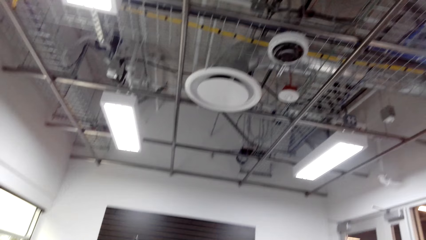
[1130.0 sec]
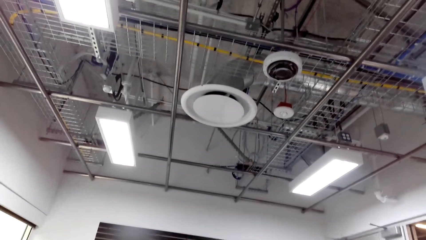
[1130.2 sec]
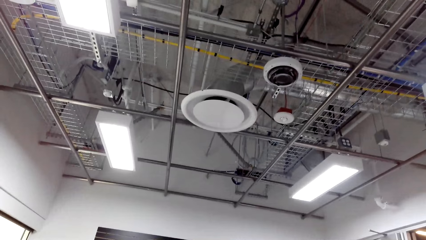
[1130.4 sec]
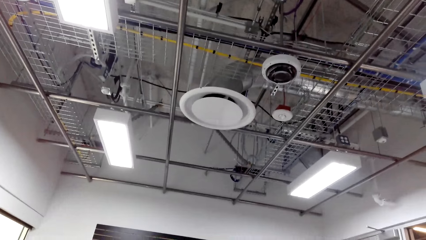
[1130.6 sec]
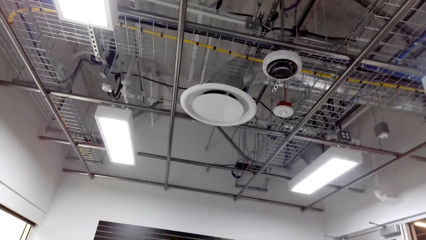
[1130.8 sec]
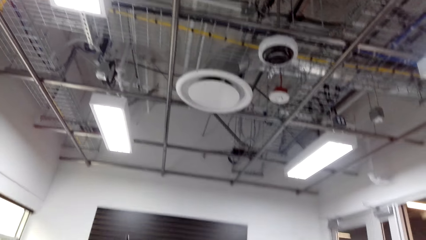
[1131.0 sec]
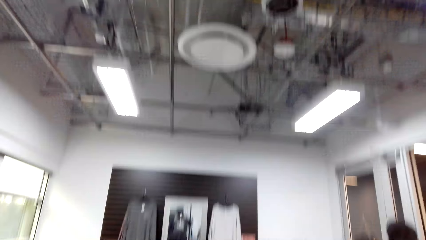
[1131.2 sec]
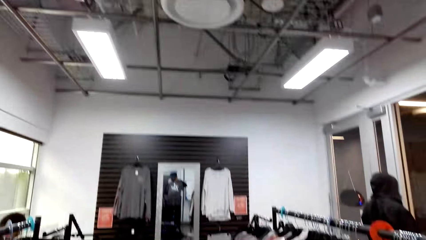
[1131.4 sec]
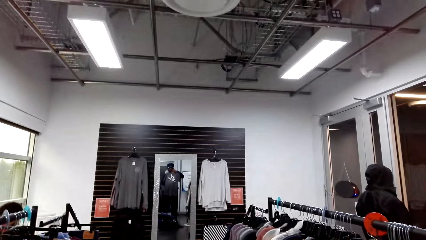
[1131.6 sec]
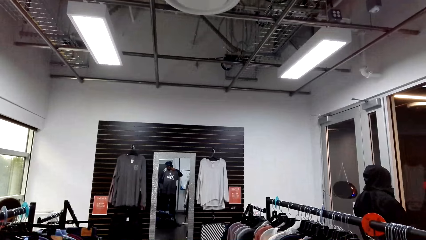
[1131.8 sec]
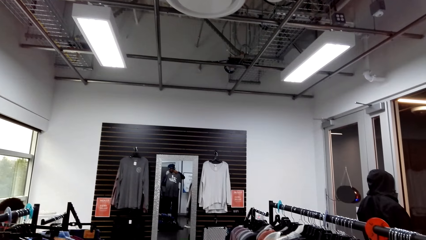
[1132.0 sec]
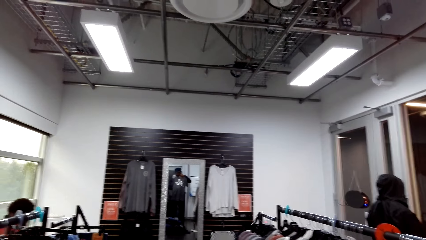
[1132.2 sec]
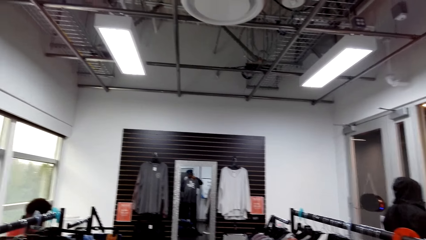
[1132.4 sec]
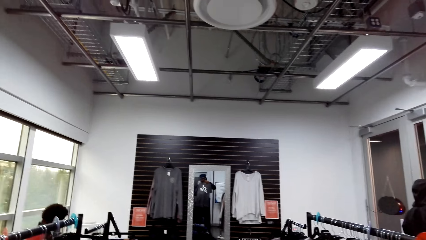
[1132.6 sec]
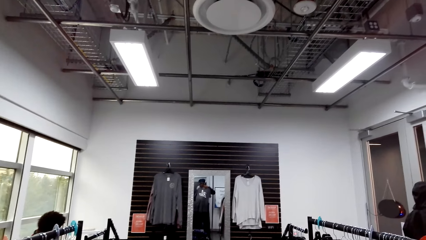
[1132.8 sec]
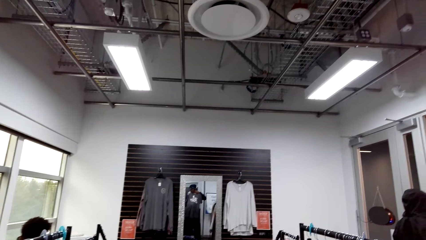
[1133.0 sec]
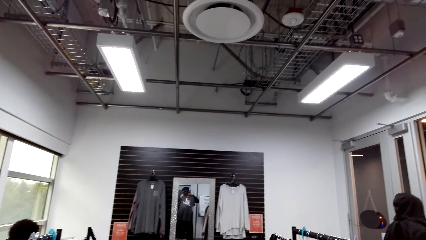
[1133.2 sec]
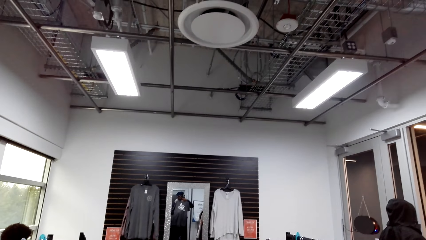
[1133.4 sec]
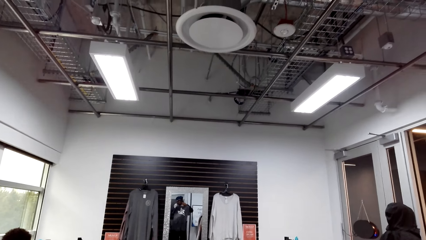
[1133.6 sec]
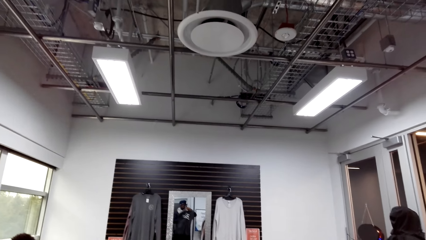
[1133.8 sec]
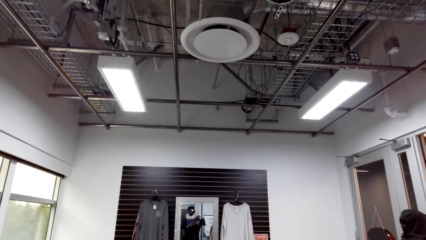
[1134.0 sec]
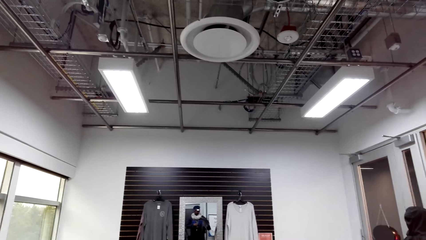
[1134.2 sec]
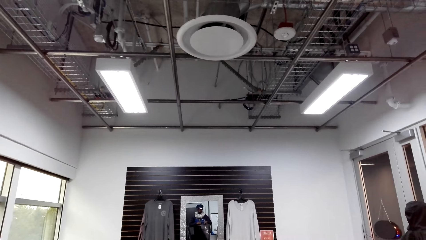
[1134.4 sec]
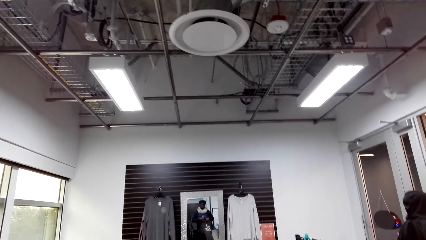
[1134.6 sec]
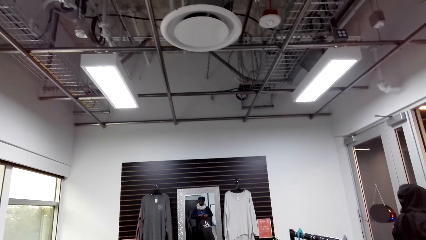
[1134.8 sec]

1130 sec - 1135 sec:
The camera wearer looks around.

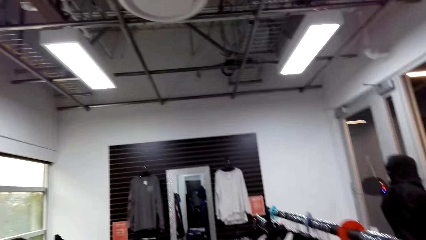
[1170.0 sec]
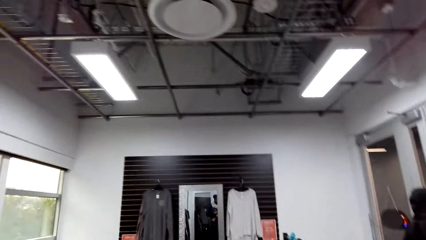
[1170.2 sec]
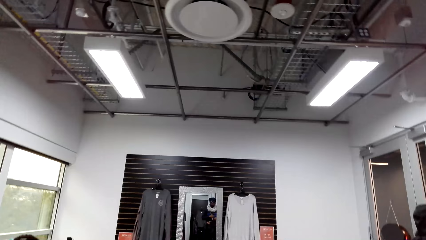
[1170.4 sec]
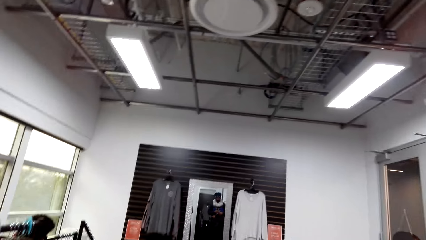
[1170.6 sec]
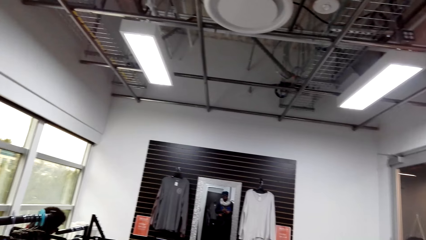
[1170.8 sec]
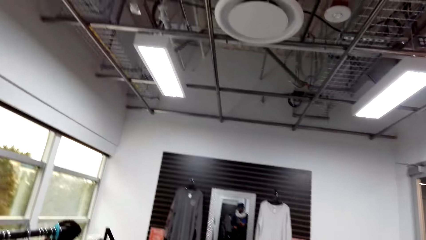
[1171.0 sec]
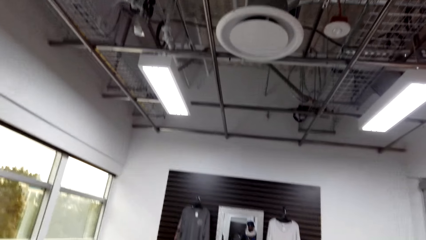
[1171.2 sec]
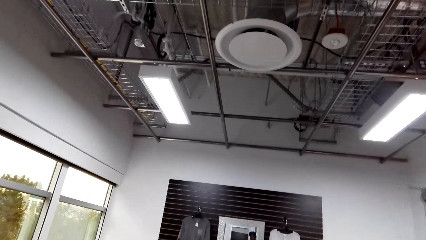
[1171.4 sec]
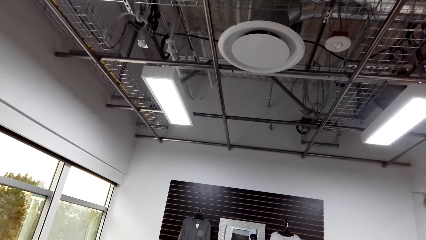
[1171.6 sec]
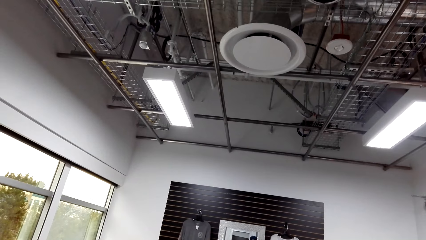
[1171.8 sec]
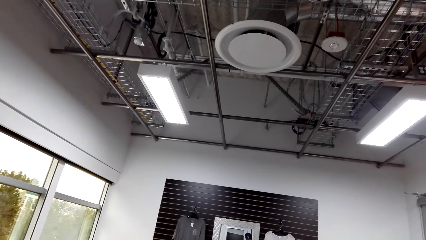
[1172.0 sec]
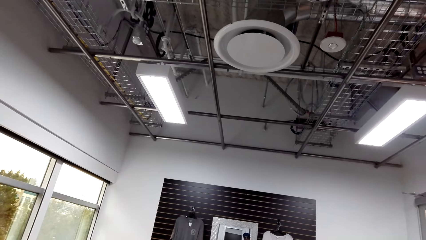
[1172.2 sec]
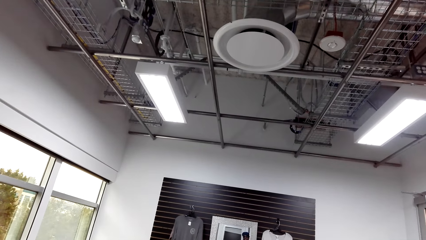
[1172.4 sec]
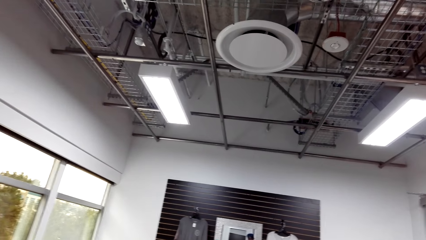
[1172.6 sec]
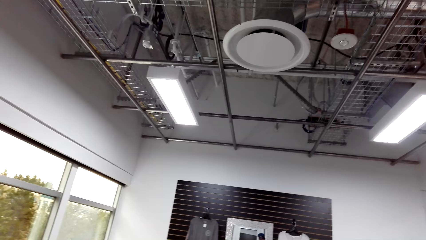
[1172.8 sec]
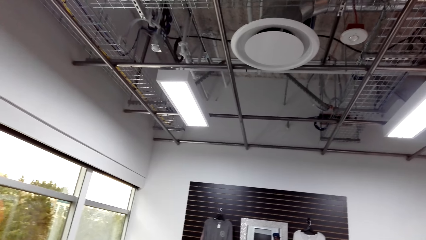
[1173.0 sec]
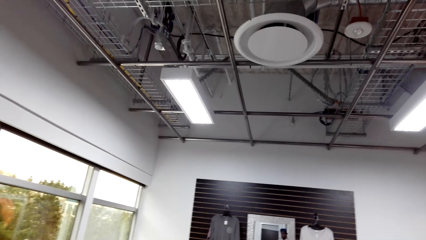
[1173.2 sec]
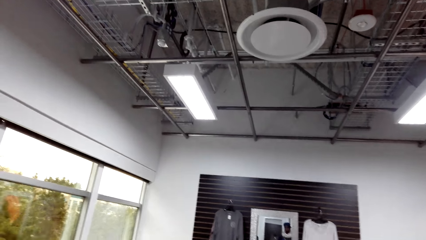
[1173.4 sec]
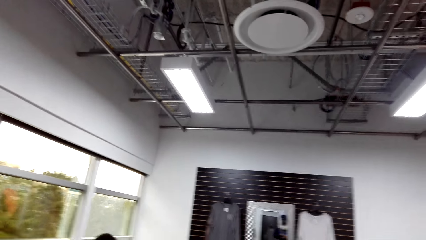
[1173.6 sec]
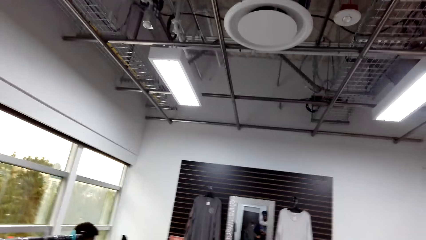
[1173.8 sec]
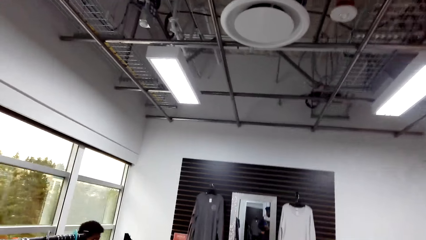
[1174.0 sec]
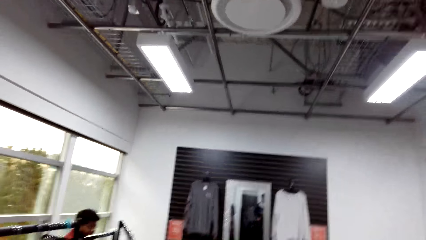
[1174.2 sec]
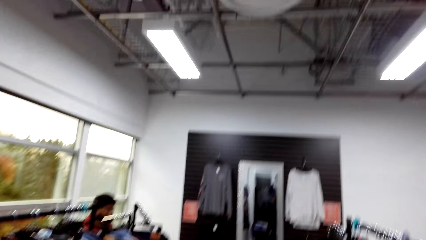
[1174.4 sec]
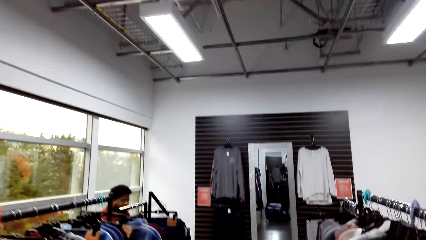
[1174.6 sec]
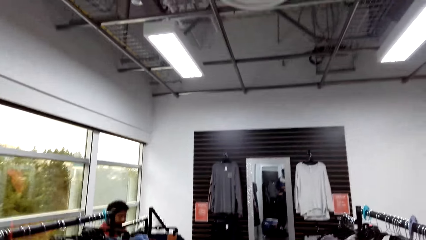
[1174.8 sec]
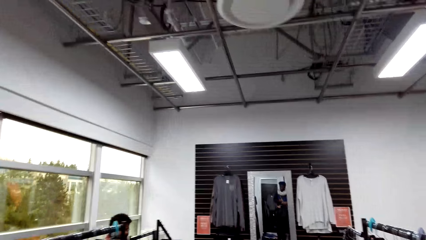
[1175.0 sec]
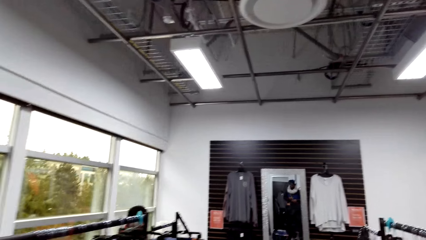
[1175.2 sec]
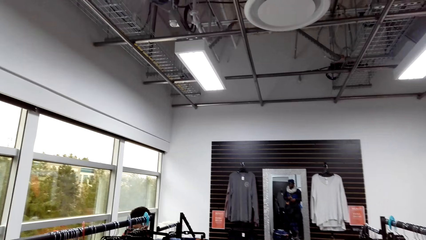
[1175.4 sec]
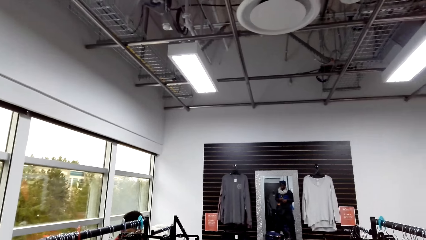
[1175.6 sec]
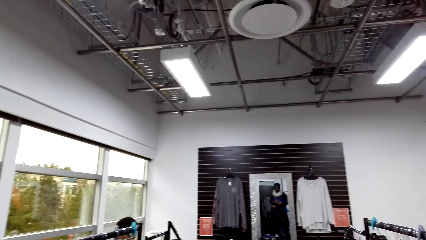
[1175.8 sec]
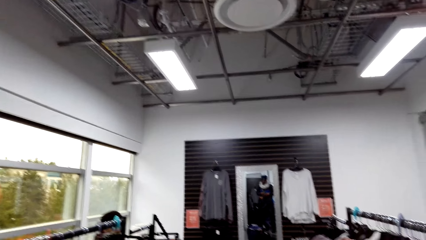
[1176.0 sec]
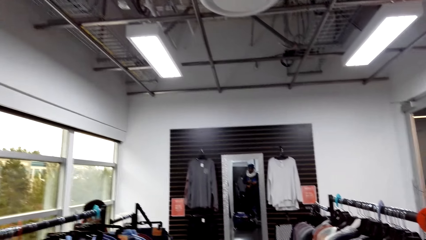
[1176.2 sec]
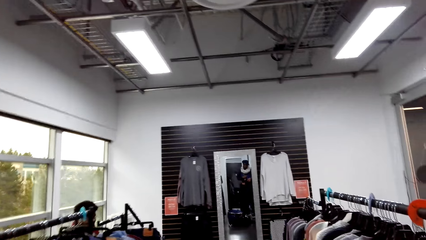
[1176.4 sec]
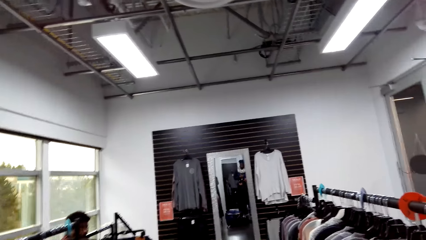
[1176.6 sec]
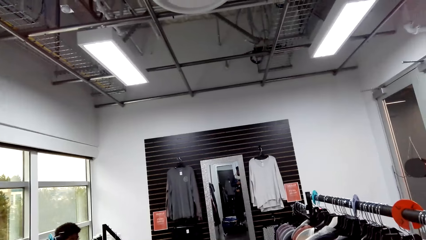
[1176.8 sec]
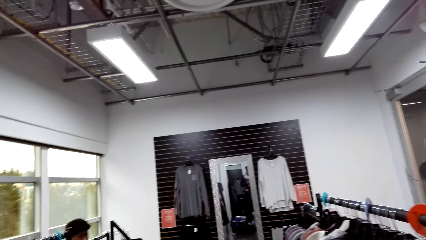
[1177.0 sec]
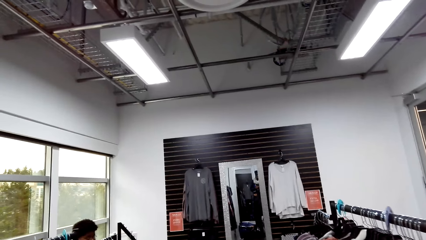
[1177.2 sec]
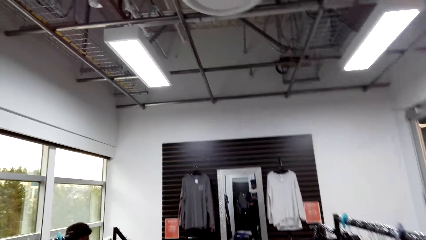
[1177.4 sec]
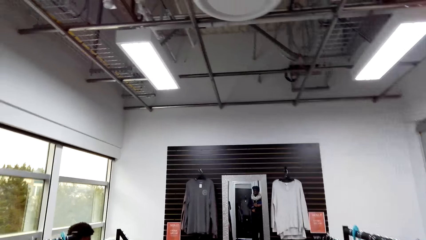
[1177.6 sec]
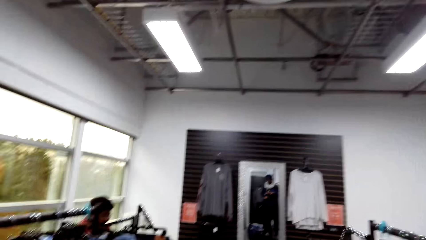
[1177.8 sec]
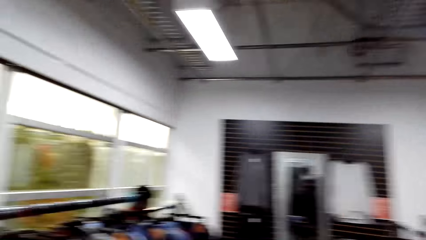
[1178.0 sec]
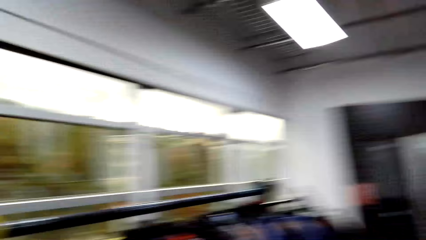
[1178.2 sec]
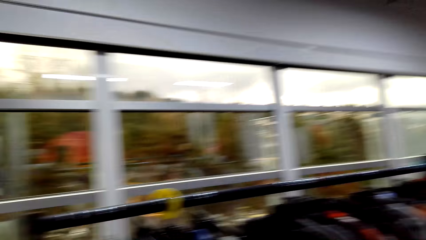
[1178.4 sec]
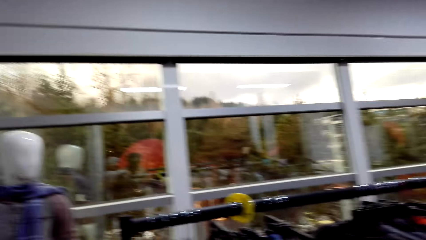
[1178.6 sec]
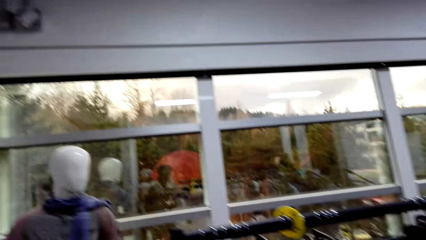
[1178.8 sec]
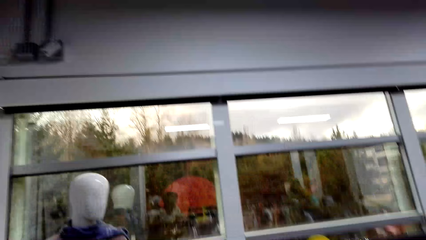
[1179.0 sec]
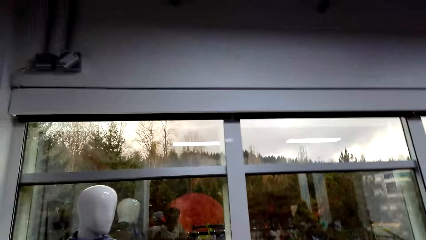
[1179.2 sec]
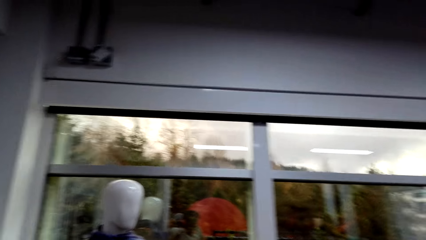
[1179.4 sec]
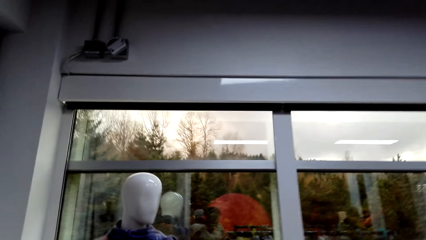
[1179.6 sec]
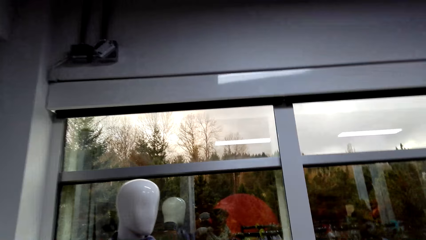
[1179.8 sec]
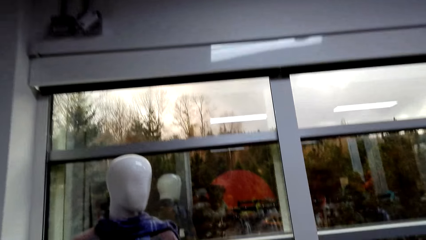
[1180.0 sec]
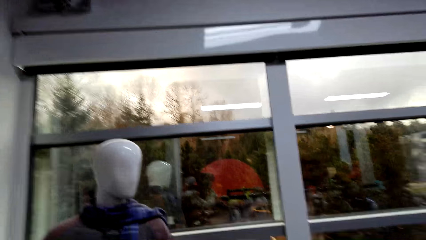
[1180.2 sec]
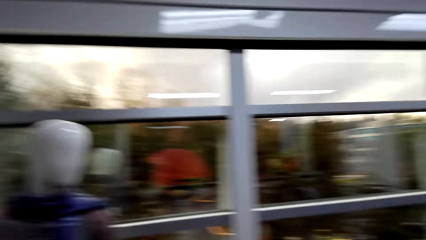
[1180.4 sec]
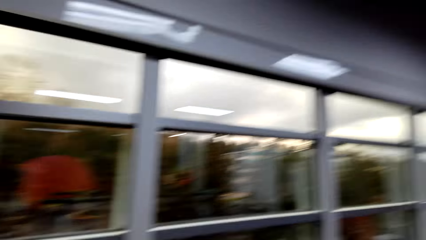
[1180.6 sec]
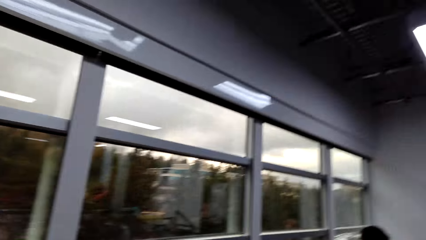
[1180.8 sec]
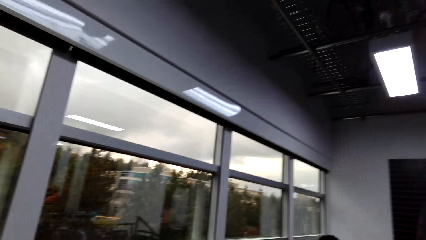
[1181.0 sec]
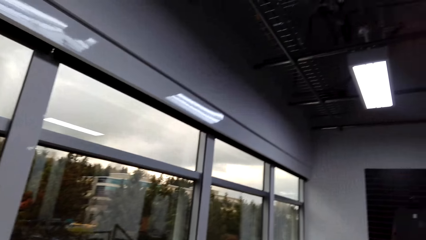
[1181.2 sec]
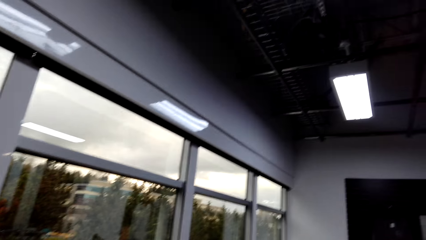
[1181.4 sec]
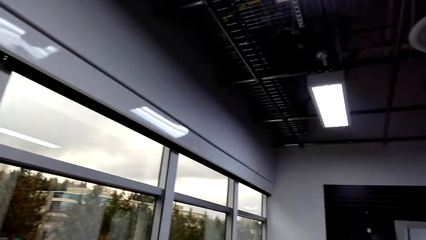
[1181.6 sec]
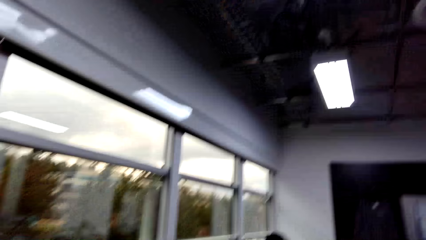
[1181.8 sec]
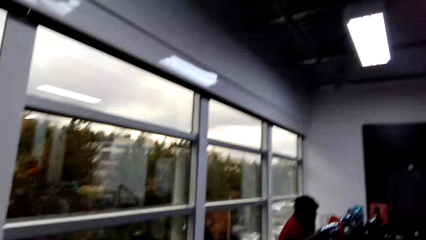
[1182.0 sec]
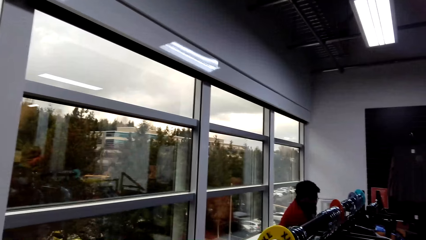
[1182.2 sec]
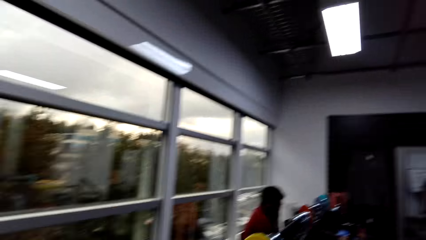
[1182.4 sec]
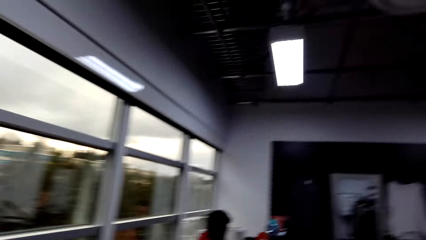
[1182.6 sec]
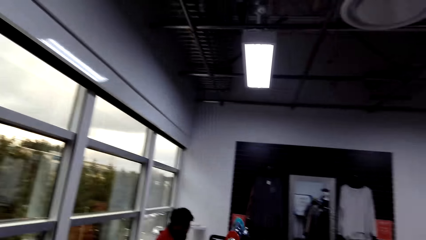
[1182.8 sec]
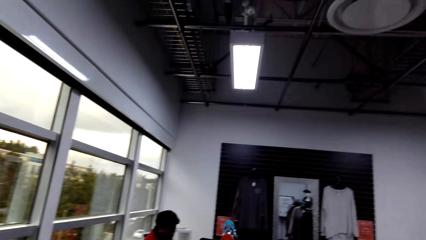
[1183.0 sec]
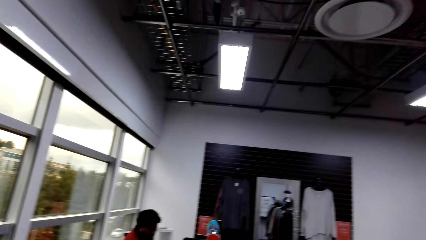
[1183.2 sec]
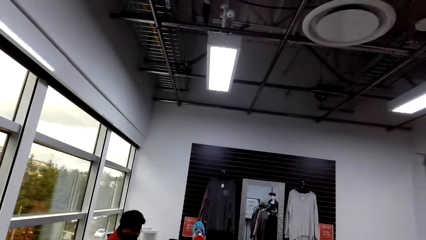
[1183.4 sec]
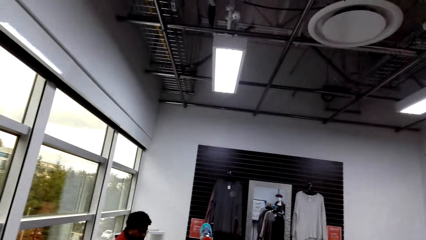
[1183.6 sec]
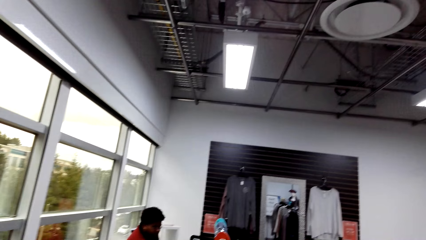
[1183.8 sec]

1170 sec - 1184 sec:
The camera wearer looks around.
